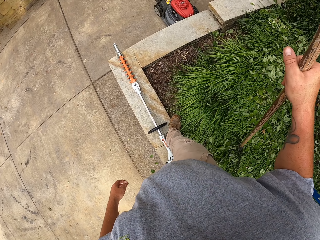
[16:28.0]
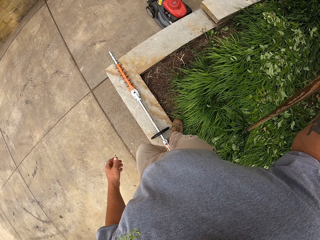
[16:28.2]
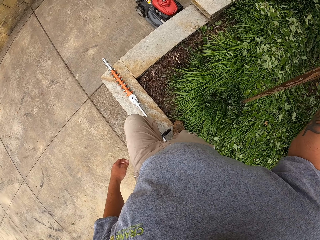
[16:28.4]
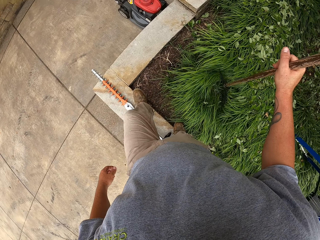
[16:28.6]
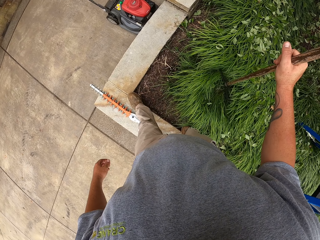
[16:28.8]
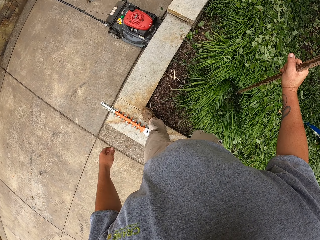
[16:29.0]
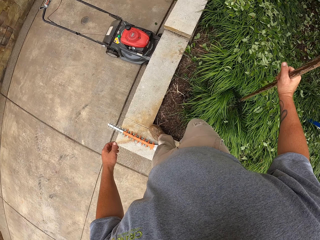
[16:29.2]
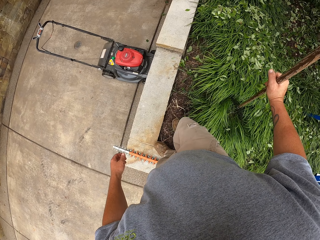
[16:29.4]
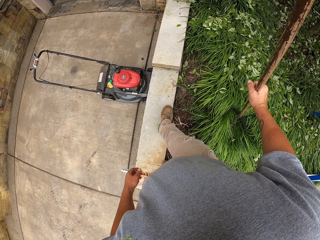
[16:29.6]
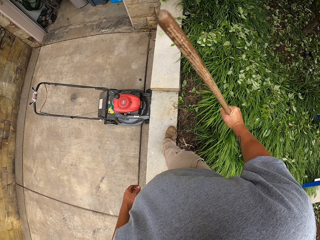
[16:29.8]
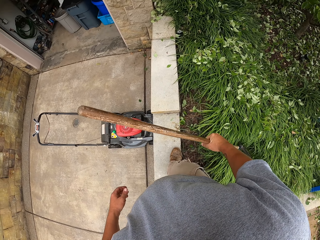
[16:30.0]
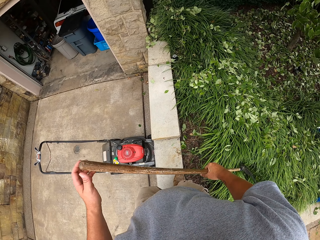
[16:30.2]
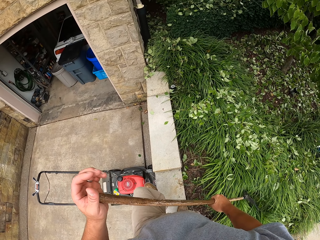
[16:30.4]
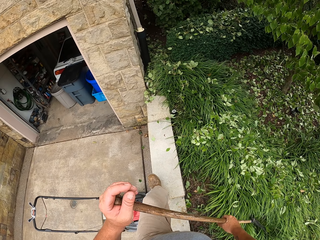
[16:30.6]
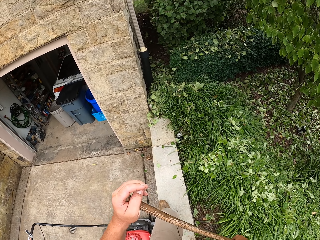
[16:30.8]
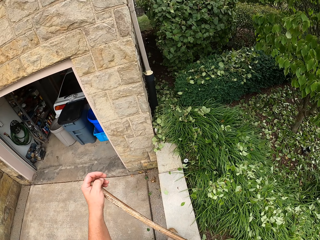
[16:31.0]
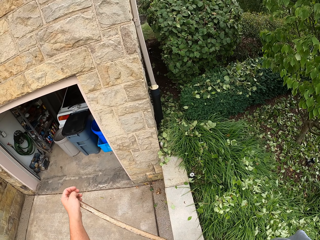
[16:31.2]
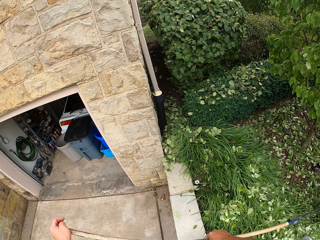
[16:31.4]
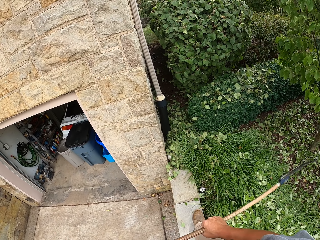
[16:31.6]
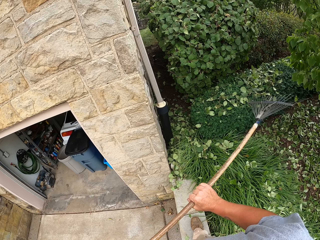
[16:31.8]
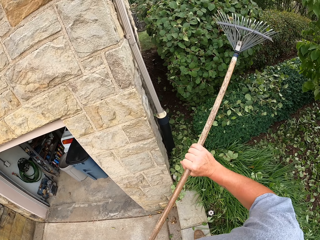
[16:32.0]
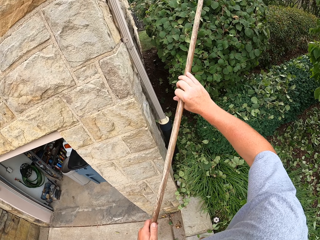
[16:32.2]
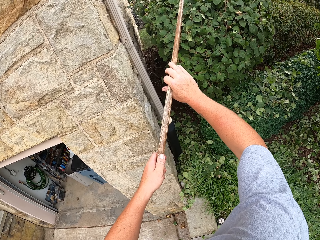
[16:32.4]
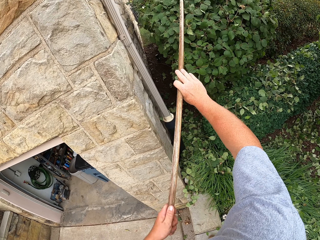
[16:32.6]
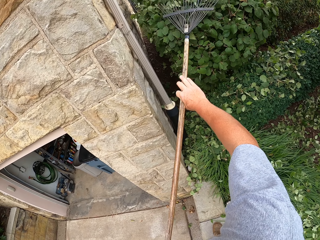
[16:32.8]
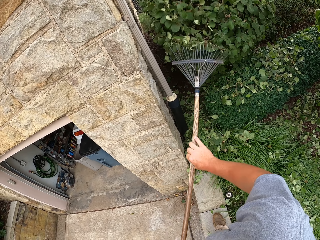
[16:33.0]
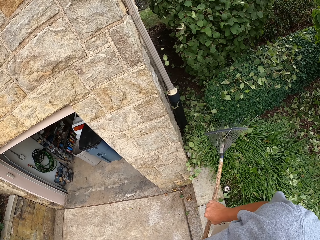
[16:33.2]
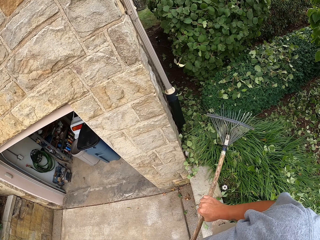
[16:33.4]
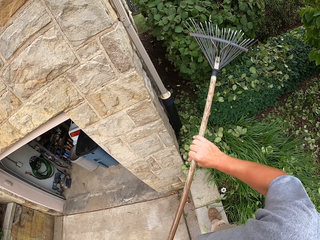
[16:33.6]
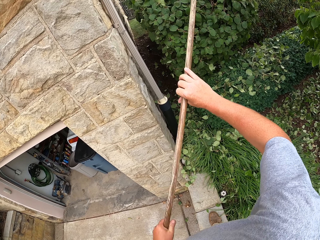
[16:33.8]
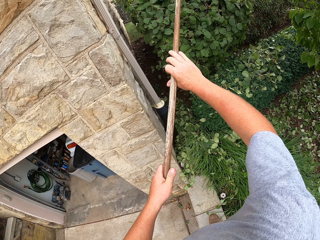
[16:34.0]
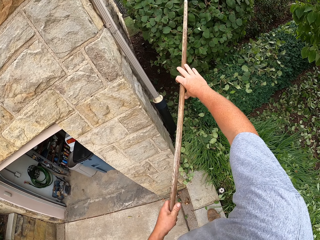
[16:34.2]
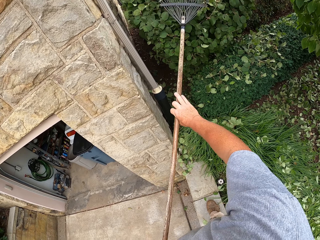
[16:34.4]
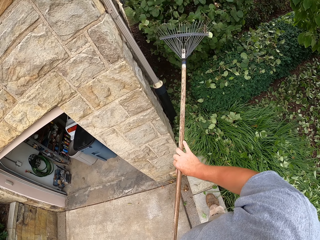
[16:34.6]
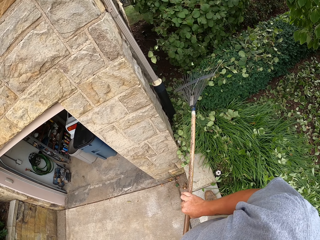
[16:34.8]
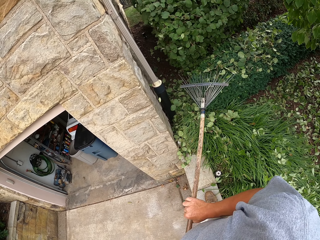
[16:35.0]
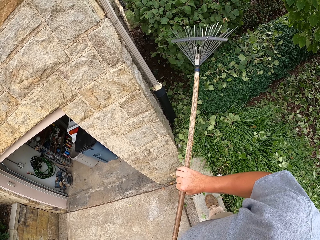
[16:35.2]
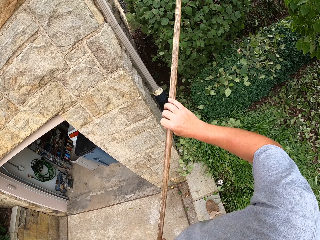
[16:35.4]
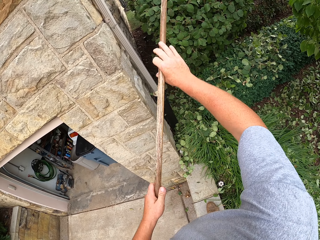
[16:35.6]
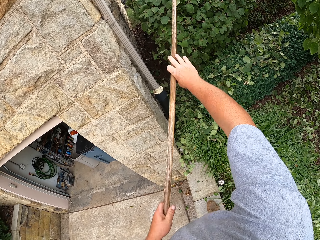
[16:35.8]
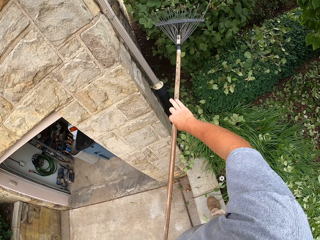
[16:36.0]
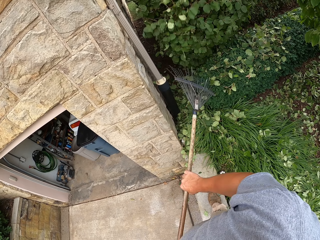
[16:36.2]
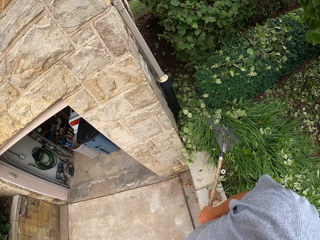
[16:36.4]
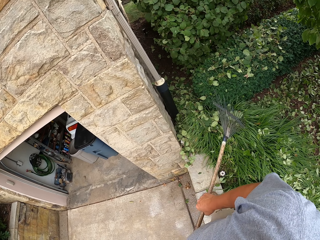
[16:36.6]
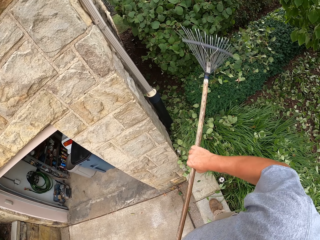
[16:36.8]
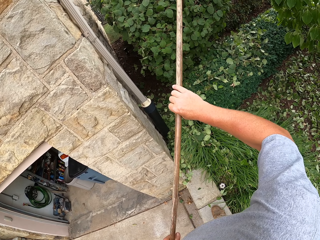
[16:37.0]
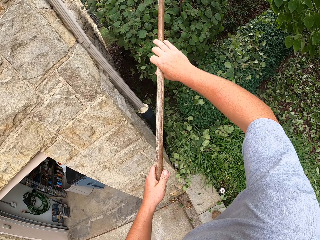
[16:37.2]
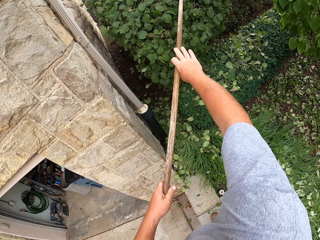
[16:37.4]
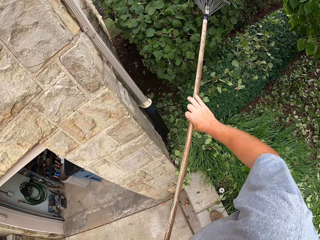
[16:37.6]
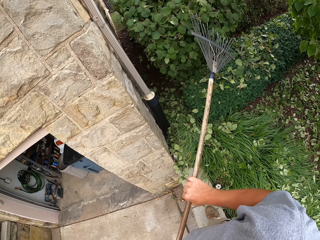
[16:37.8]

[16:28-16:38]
The camera wearer walks on the planter. They pull fallen leaves with a rake.

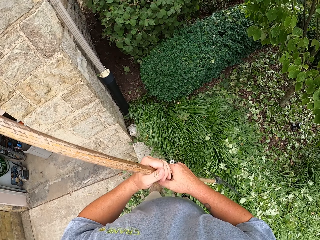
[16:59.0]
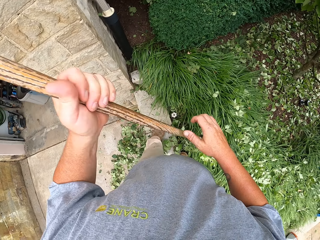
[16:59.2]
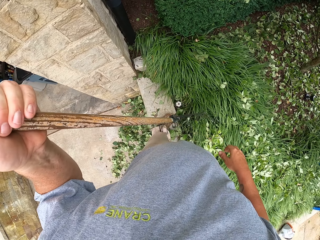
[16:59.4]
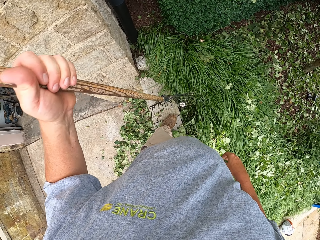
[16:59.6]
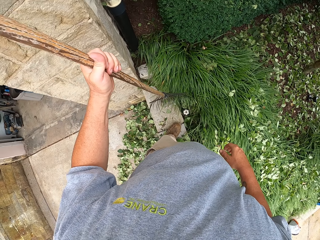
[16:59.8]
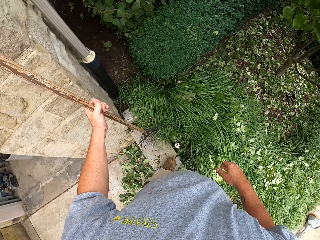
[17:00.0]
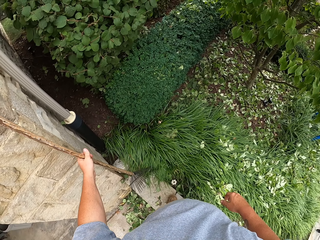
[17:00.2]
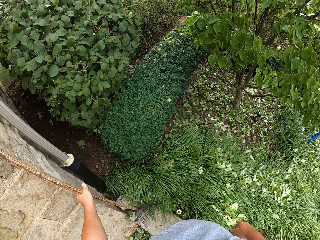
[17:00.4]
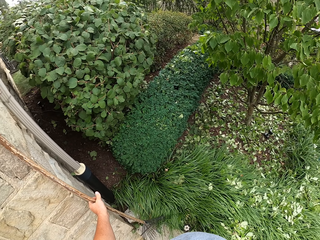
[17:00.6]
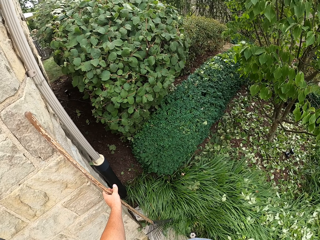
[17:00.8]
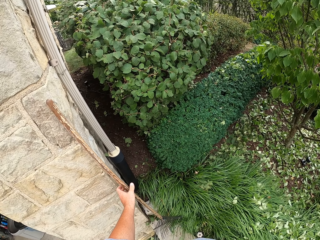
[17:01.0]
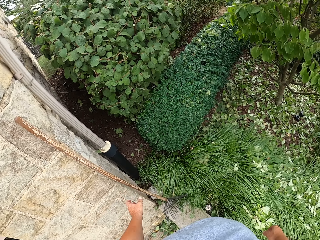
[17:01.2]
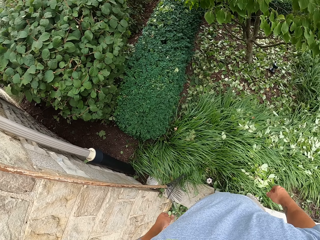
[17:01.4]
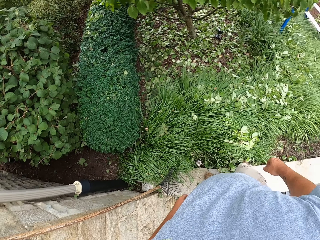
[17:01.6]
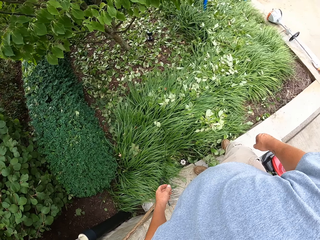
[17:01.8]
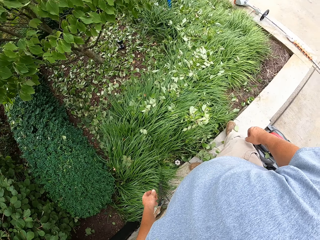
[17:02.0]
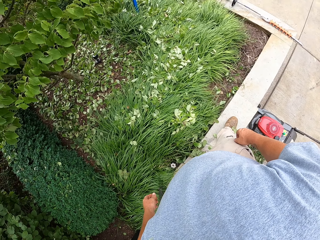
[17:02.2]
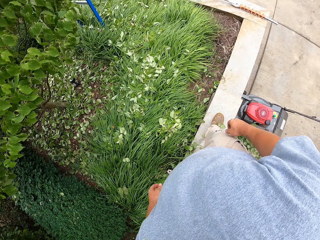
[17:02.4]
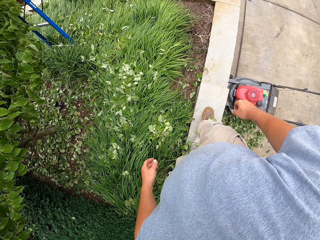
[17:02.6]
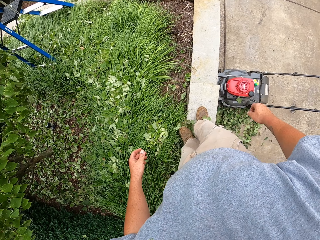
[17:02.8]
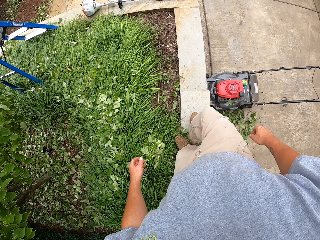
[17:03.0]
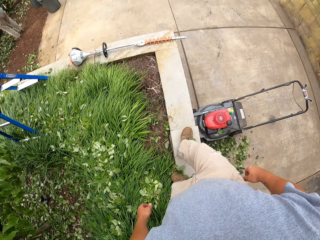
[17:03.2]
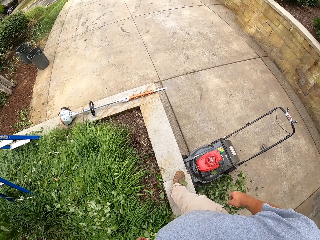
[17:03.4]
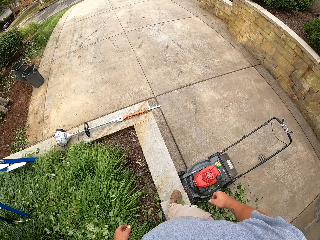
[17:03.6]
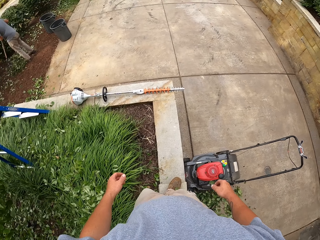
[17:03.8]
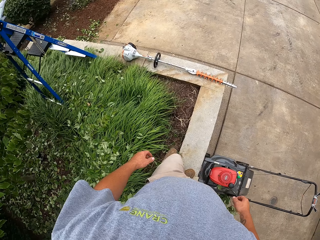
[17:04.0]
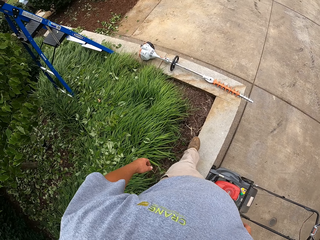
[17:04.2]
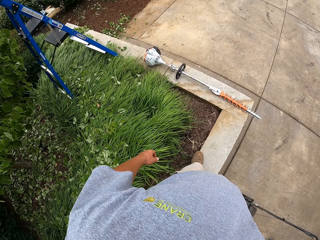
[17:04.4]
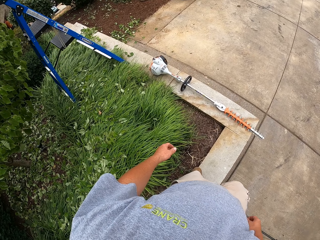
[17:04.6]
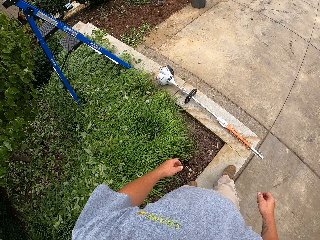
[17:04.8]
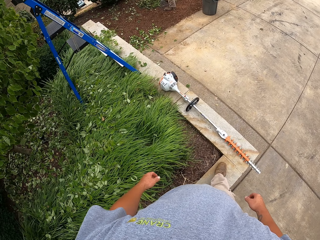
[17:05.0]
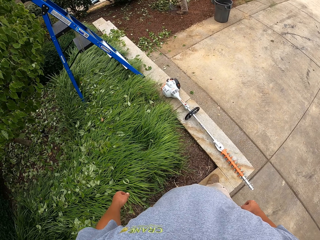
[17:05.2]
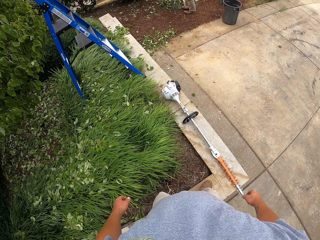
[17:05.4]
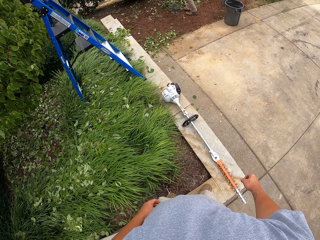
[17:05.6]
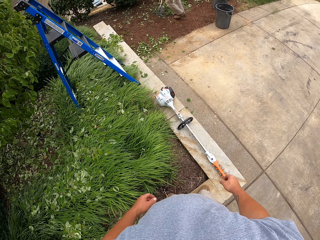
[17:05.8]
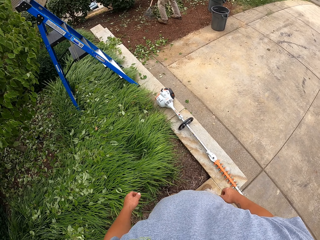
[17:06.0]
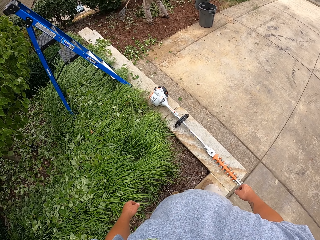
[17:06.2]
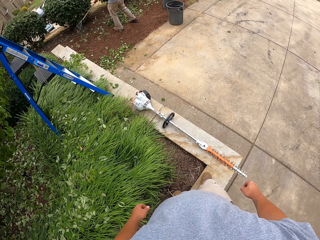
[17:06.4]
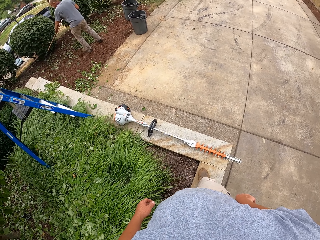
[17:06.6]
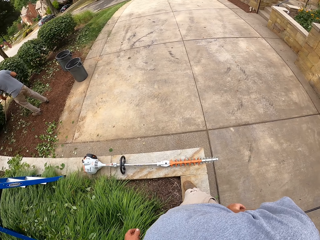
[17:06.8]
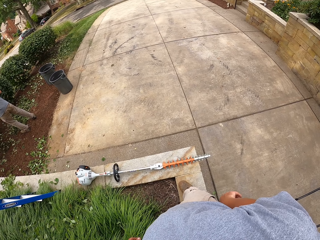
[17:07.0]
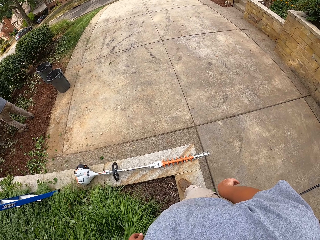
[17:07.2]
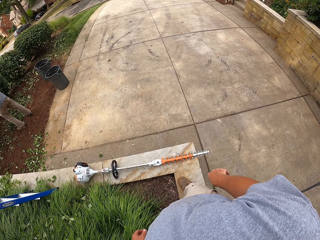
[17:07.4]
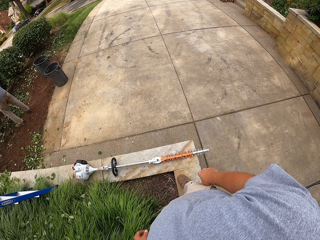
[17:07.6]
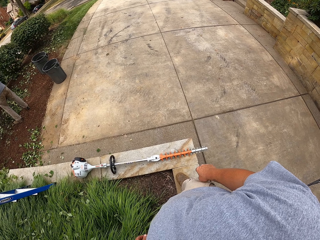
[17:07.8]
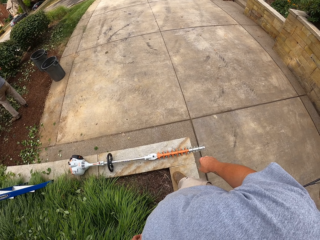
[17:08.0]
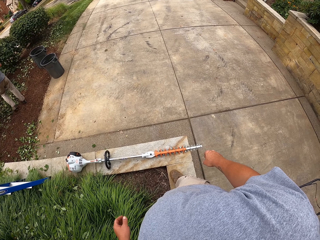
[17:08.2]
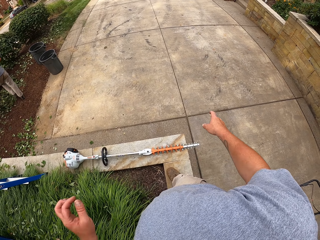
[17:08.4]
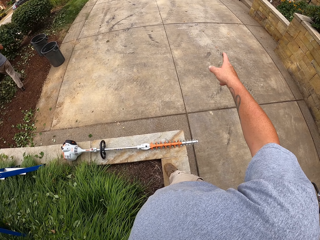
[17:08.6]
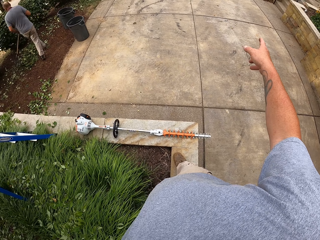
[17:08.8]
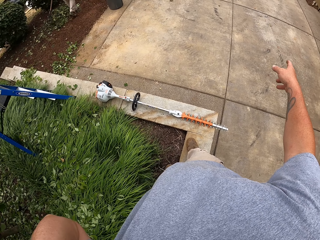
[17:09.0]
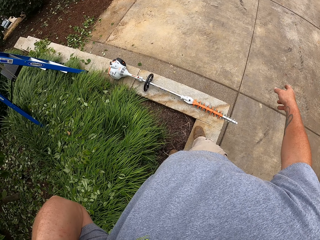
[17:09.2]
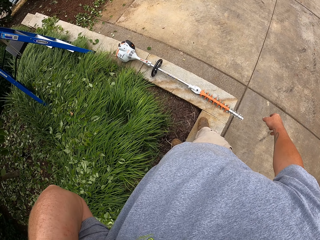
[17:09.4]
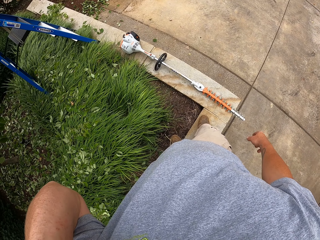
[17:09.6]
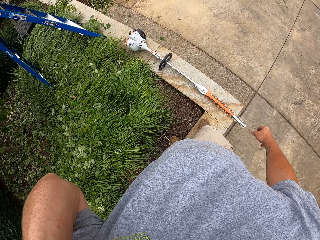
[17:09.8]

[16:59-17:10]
The camera wearer places the garden leaf rake against a wall. He points his finger.
